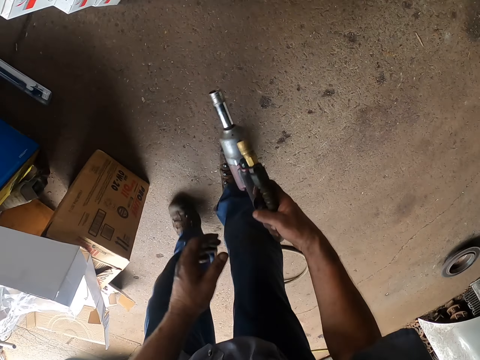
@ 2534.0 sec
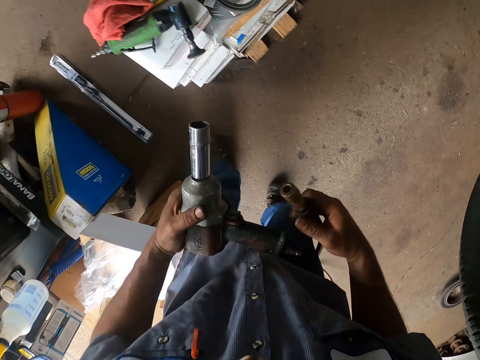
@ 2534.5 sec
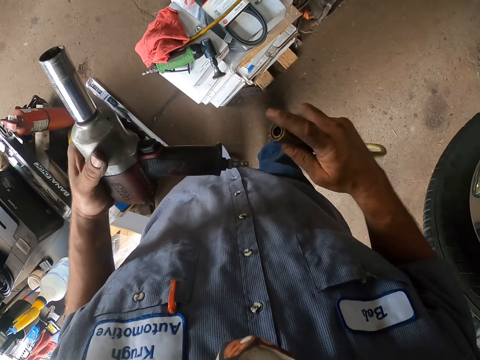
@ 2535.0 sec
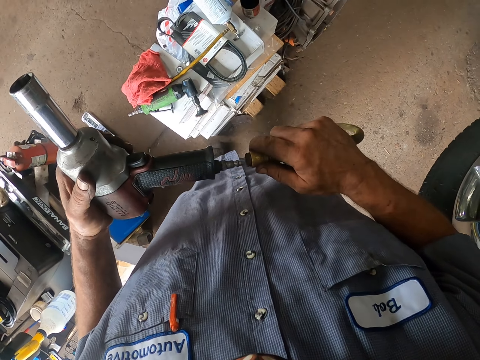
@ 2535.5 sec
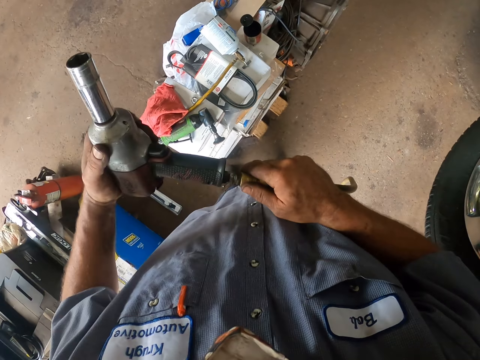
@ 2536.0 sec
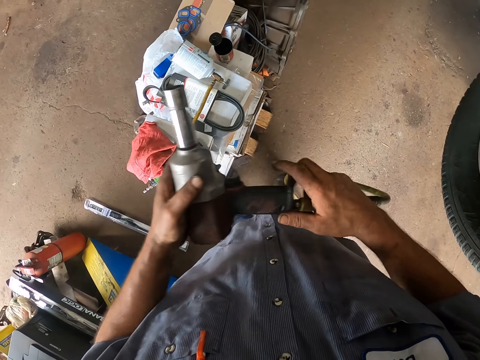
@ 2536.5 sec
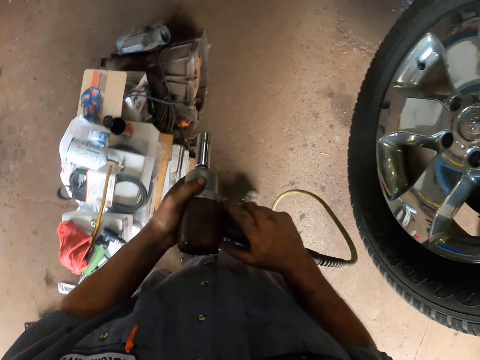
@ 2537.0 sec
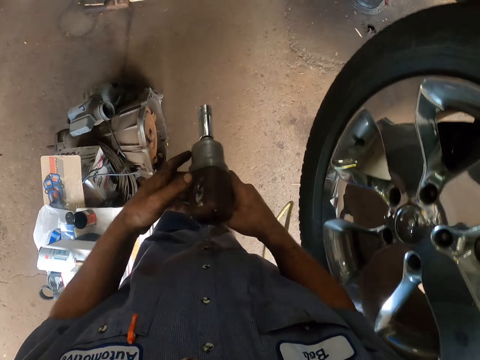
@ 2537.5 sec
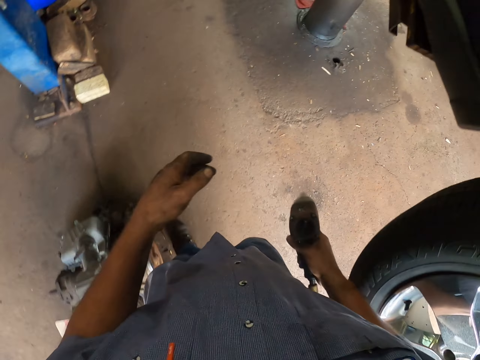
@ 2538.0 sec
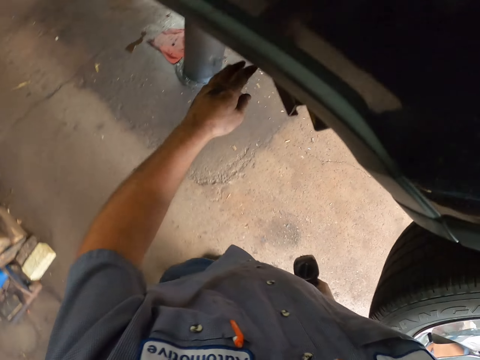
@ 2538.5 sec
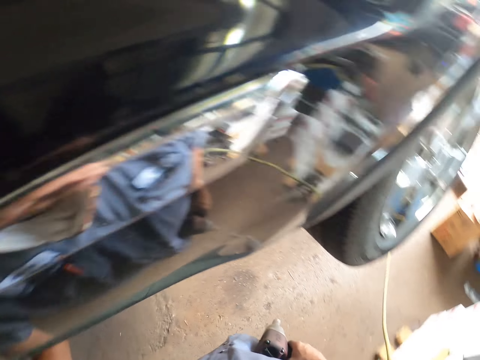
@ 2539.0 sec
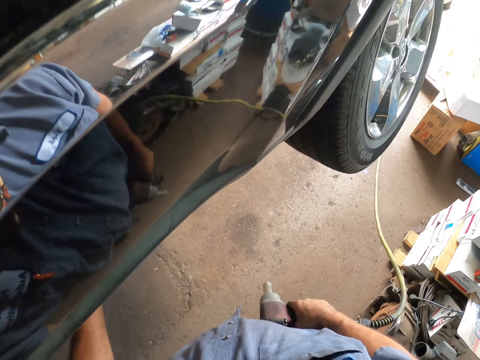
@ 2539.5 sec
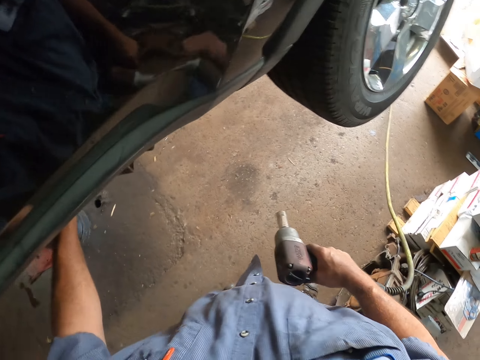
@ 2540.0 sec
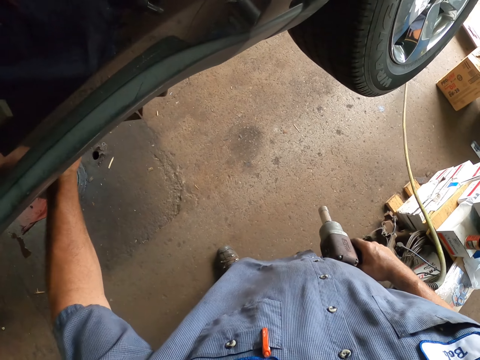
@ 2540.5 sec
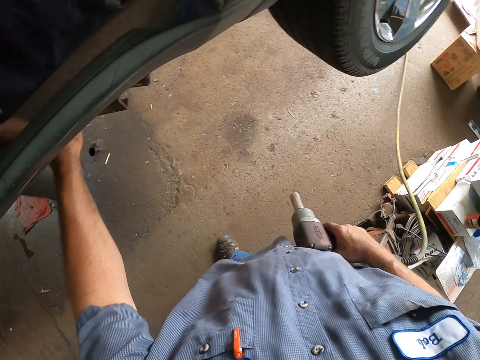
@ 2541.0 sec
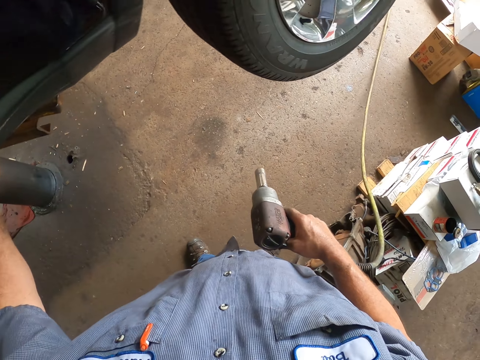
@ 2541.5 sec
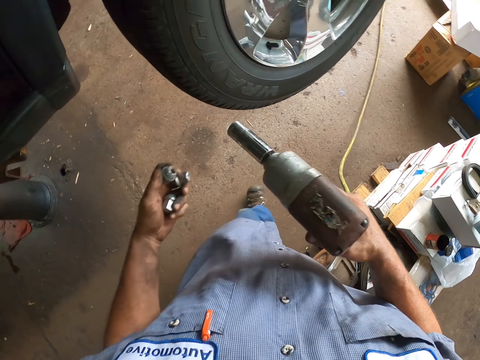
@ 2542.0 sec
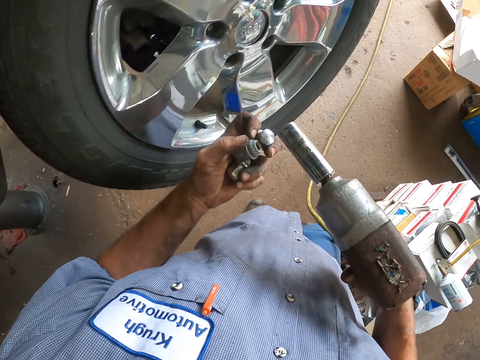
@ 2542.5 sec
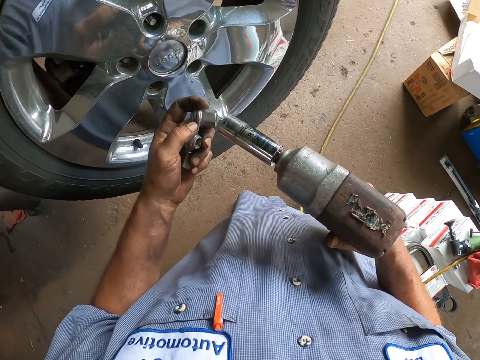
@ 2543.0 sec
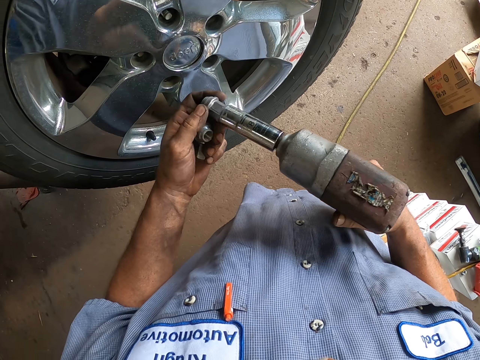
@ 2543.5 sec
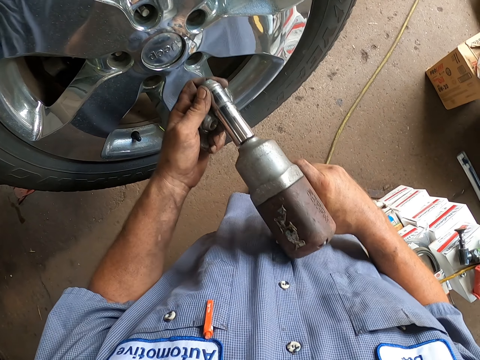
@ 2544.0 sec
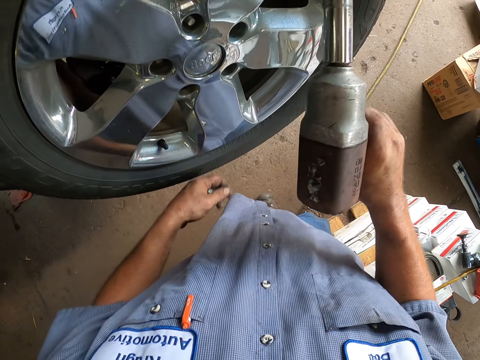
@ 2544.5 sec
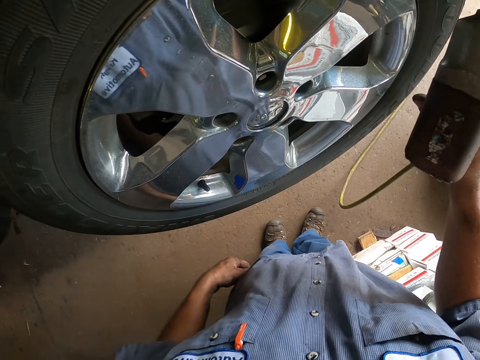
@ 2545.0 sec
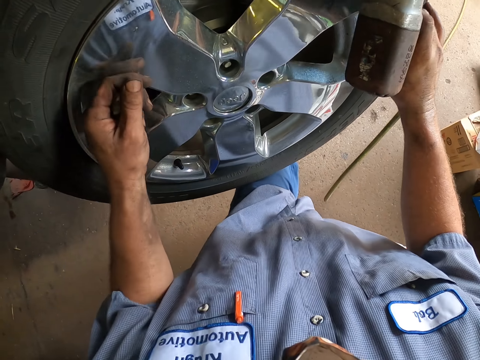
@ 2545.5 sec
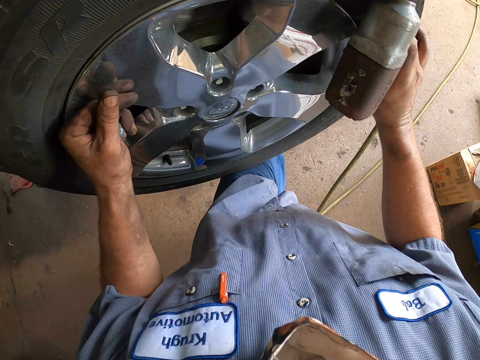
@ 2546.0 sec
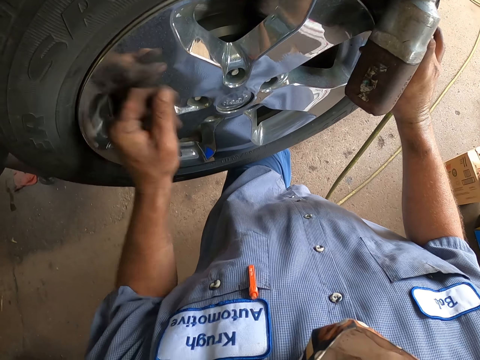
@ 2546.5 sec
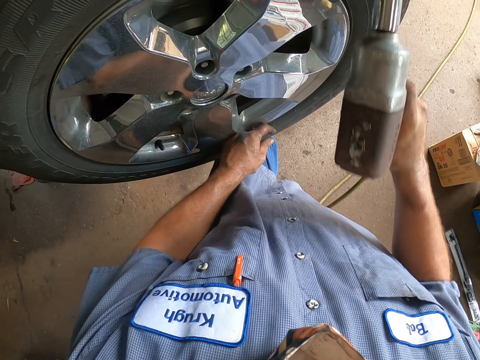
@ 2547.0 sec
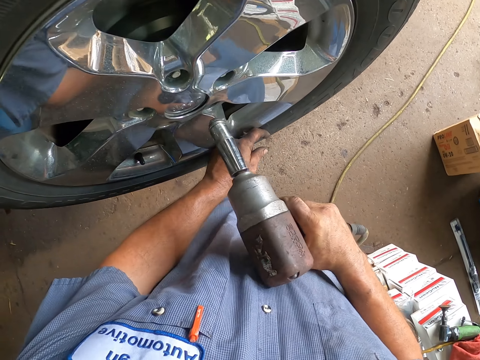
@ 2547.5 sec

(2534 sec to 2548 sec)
The camera wearer picks up an electric wrench or power nut driver. They fix a wire cord on the electric wrench. They walk around the garage. They take the nut. They stare at the car wheel. They walk around the garage. They put the nut on the power nut driver. They move the hand on the cloth. They move the hand on the wheel. They hold the car wheel in place.

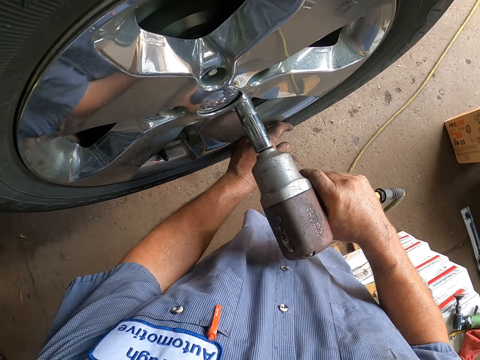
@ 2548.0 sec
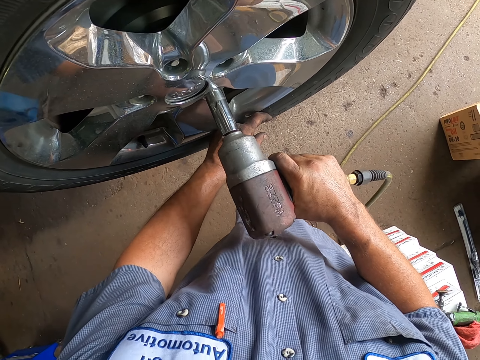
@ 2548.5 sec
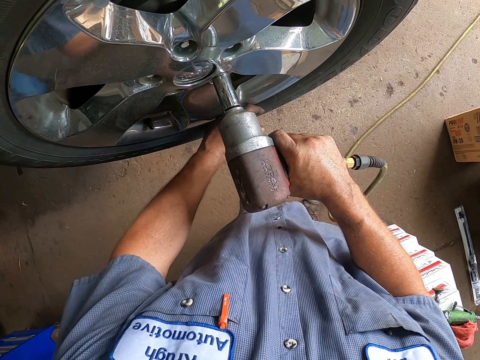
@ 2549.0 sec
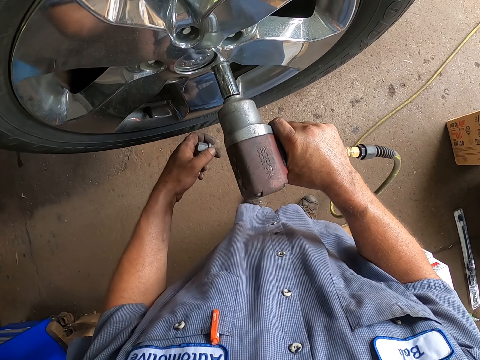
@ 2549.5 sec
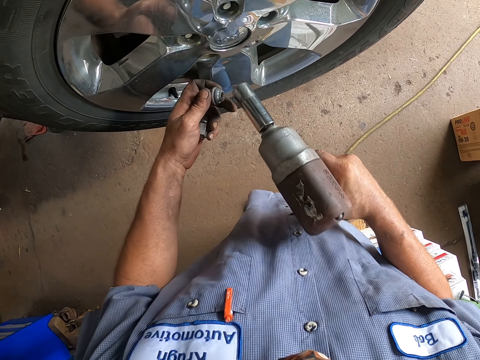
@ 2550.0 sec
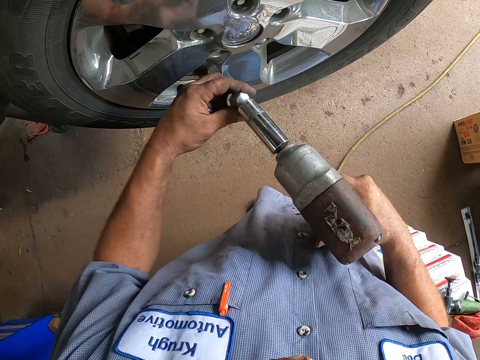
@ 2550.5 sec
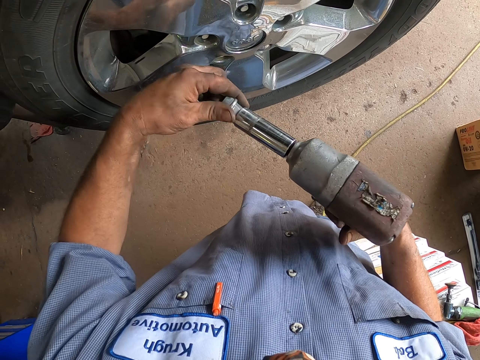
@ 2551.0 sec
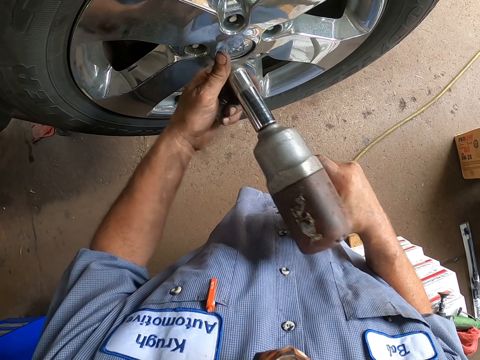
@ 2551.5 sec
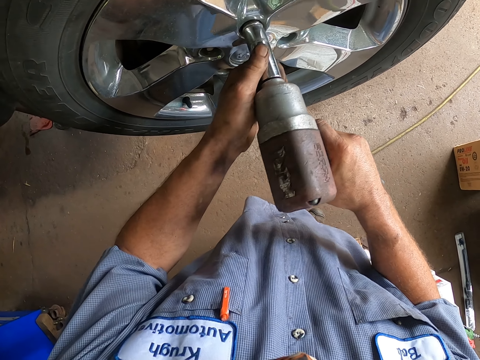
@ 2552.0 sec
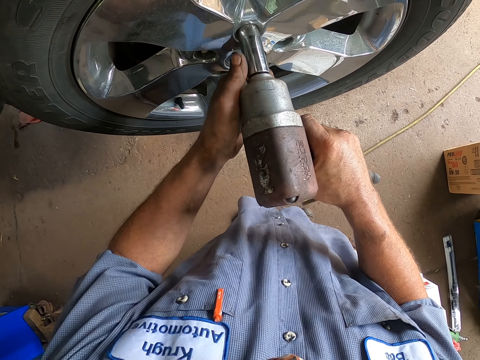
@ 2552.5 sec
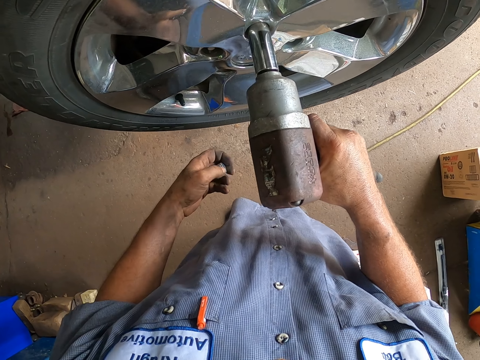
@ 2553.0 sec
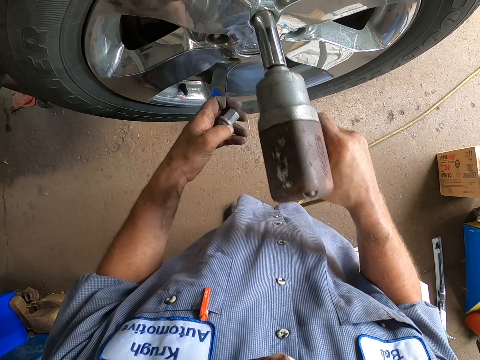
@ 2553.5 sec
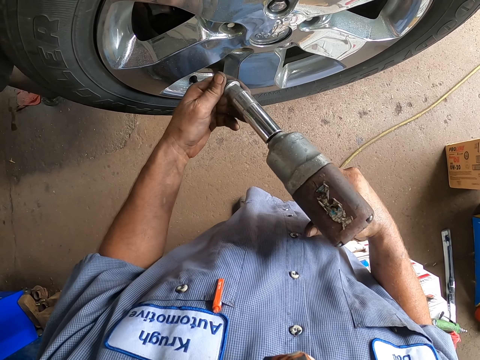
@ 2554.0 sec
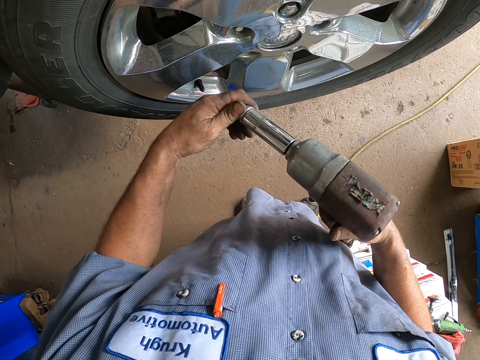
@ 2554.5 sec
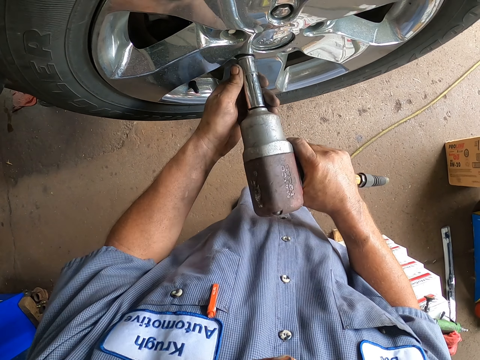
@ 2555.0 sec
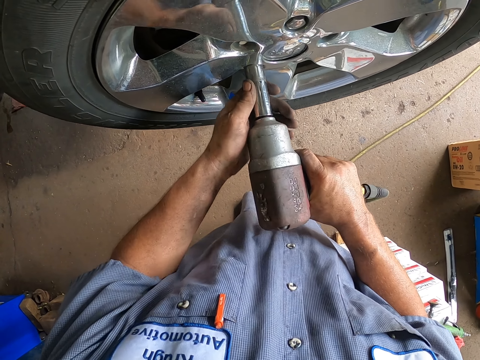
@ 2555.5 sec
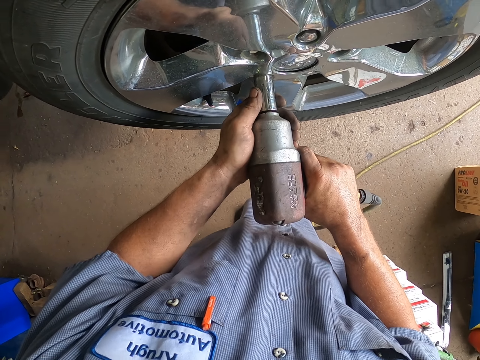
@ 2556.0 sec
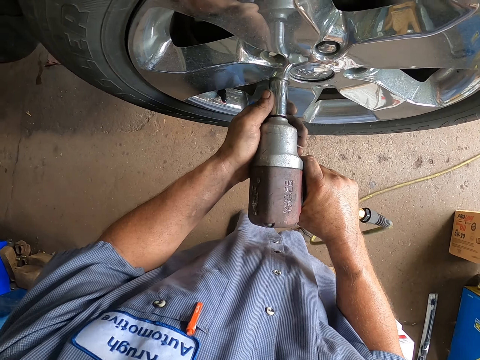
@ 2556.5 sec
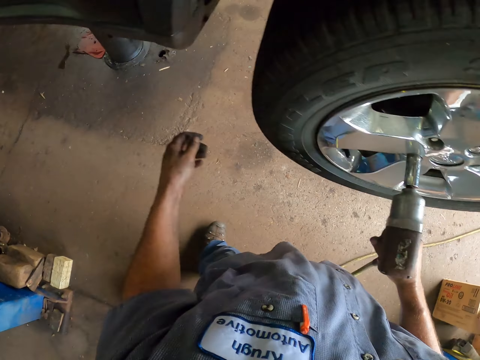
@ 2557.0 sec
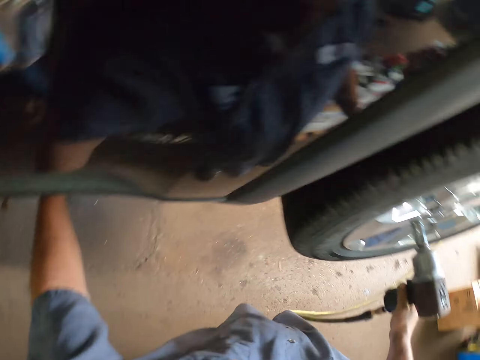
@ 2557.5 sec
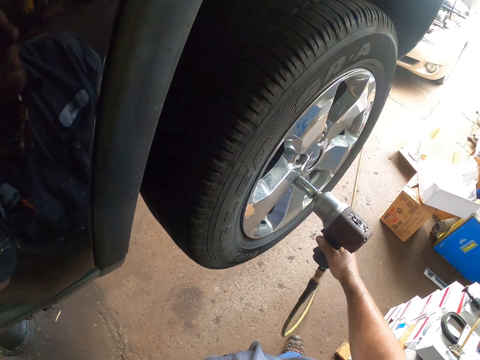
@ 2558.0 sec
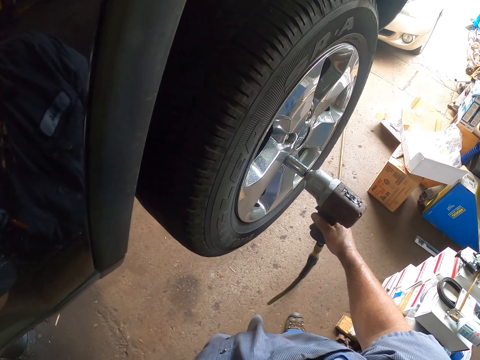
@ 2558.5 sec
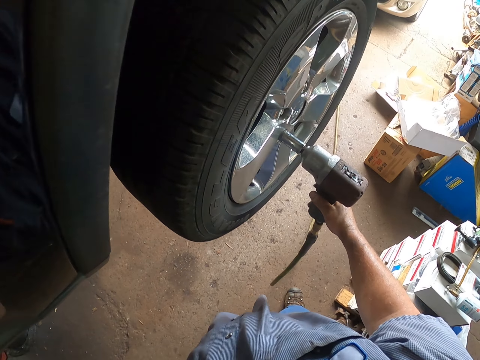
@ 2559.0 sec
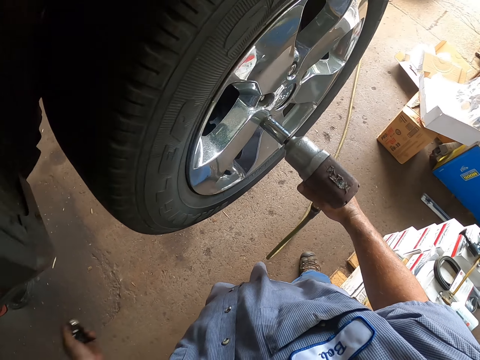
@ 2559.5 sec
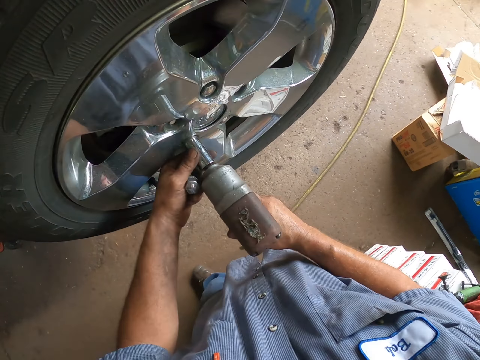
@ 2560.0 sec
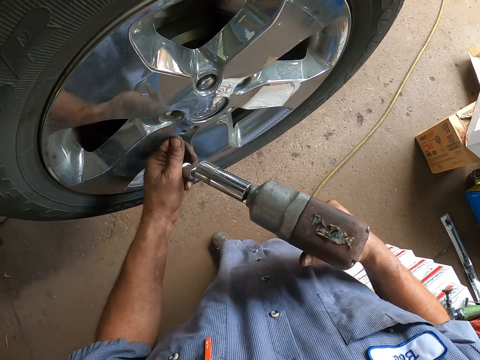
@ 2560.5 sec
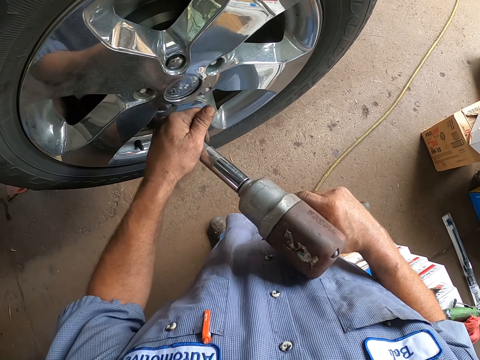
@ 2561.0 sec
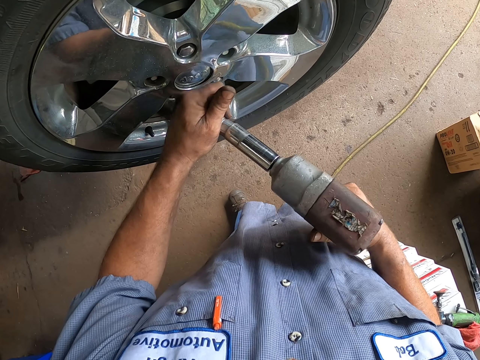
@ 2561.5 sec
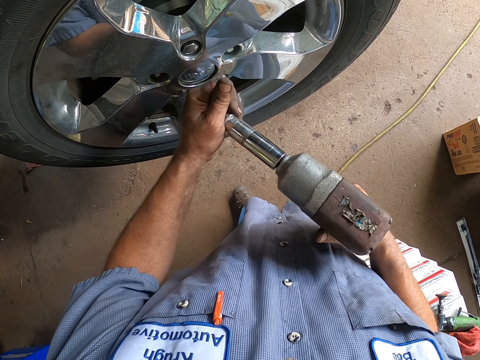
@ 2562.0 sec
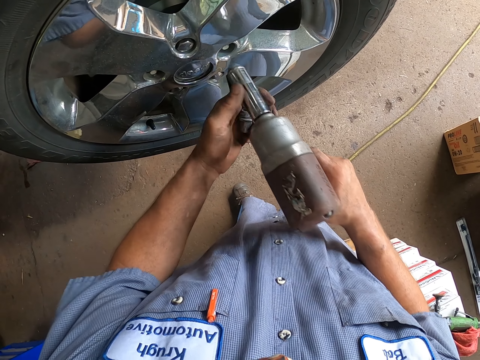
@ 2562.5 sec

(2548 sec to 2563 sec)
The camera wearer drives the nut on the wheel. They take the nut. They drive the nut on the wheel. They take the nut. They drive the nut on the wheel. They take the nuts aside. They stare at the car wheel. They remove the power nut driver. They put the nut on the power nut driver.
